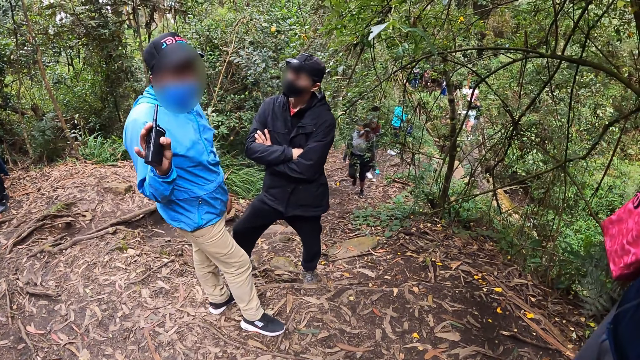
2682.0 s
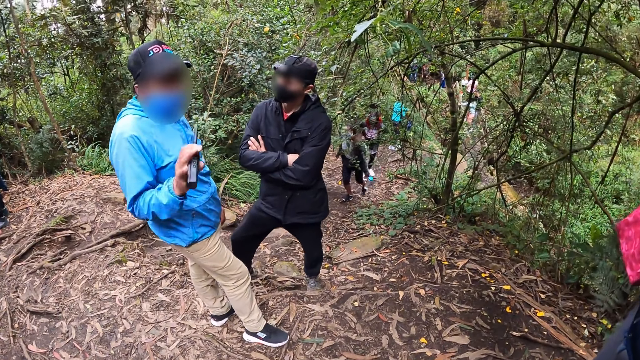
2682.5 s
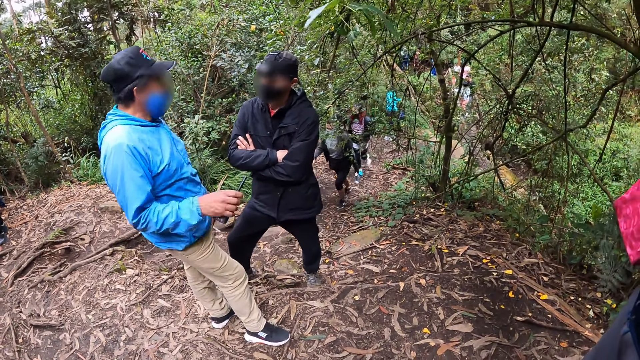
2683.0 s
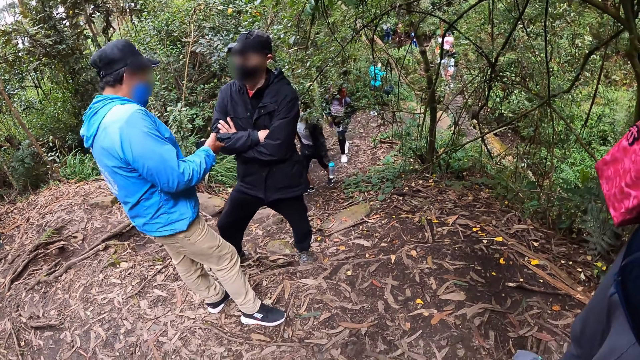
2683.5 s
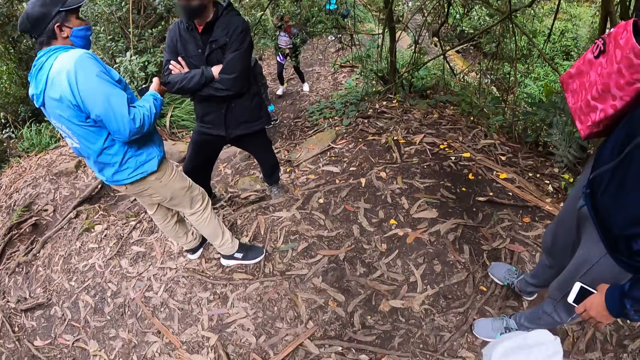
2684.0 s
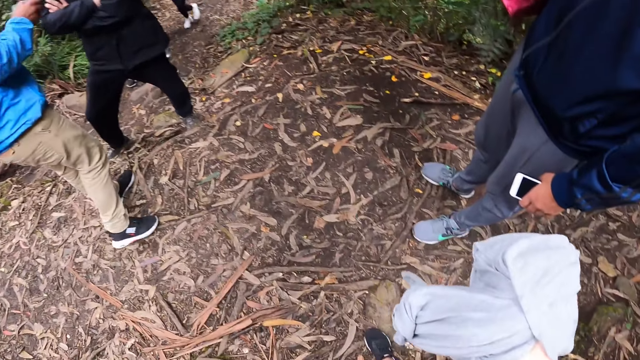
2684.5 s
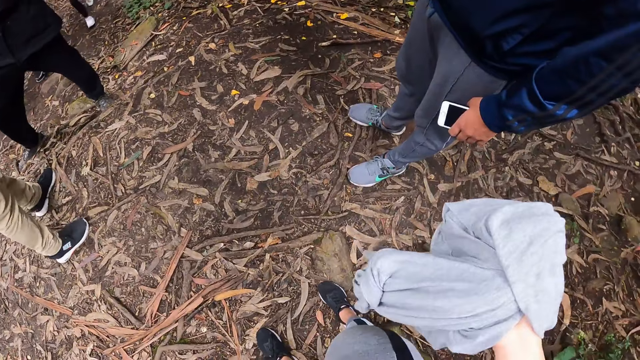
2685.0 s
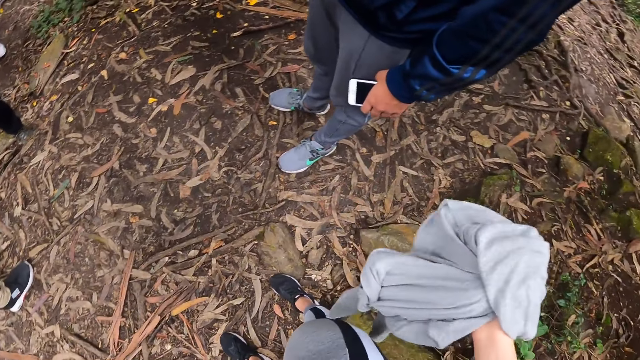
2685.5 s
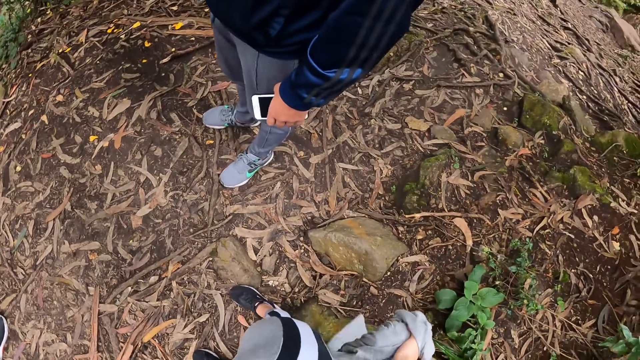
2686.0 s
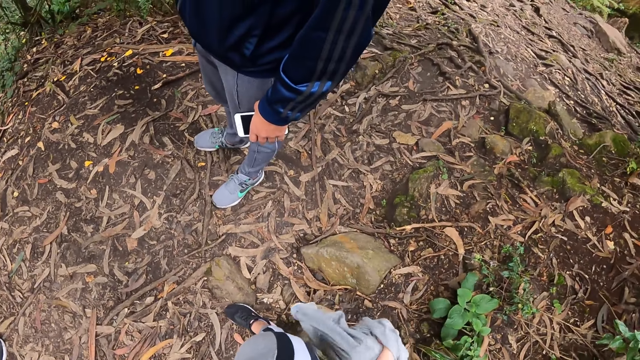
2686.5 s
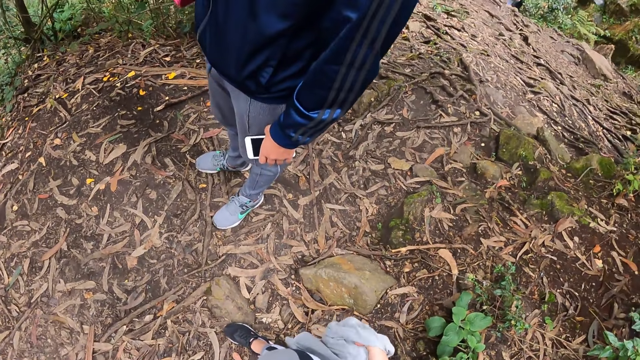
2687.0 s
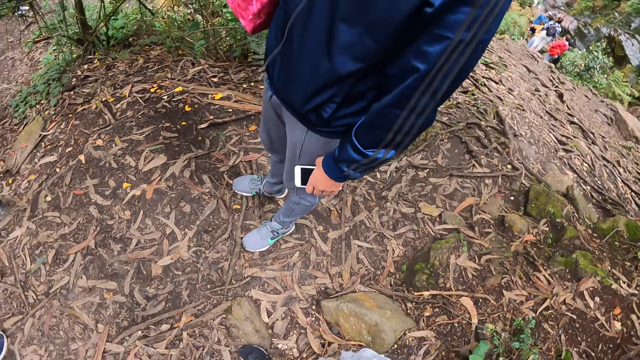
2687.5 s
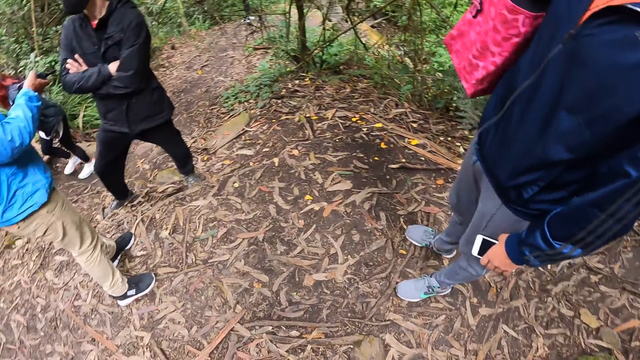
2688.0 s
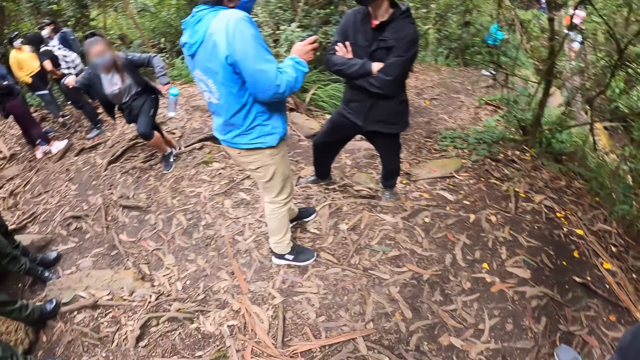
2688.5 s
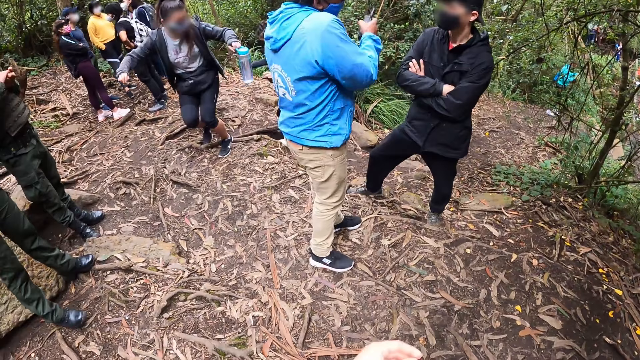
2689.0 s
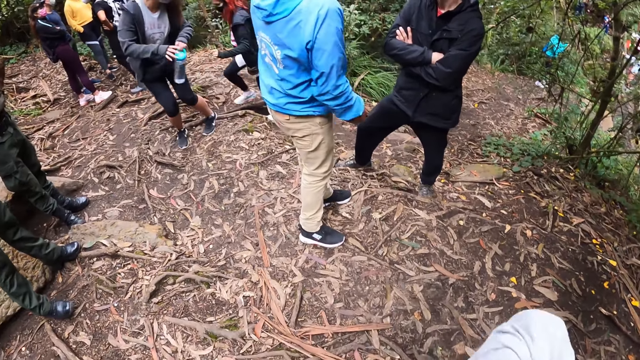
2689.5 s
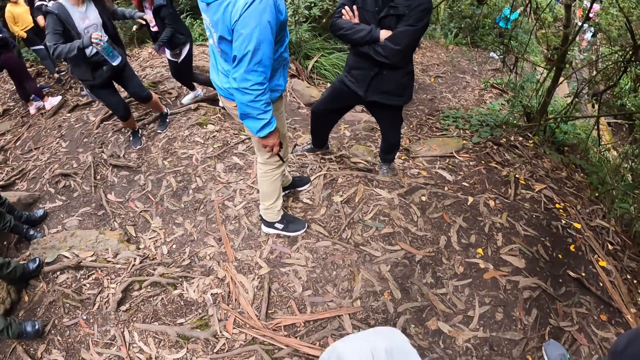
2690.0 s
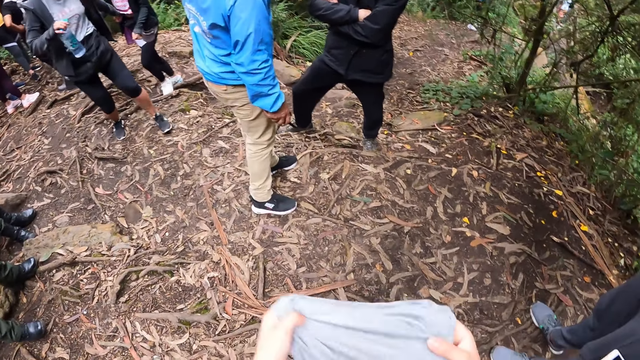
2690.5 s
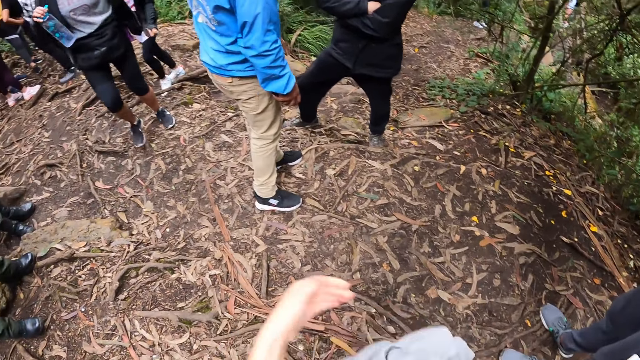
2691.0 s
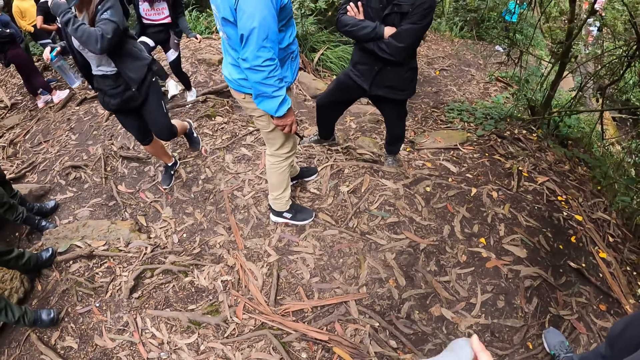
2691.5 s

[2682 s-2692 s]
The camera wearer folds the hood. She folds the hoodie in her hands.

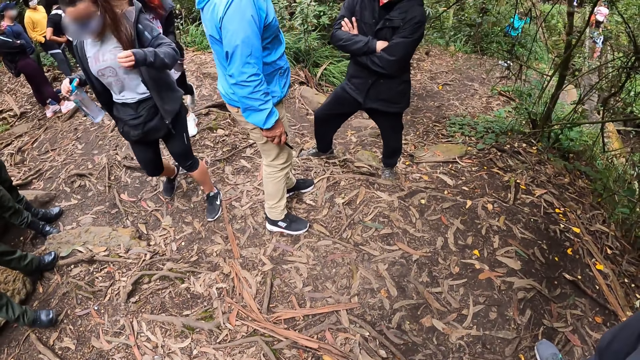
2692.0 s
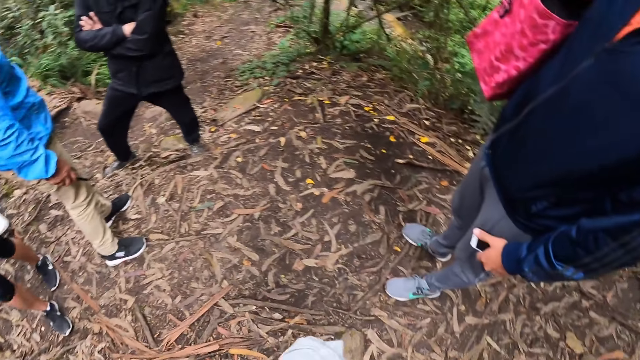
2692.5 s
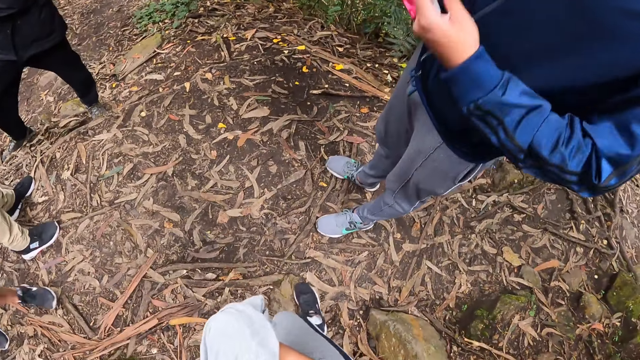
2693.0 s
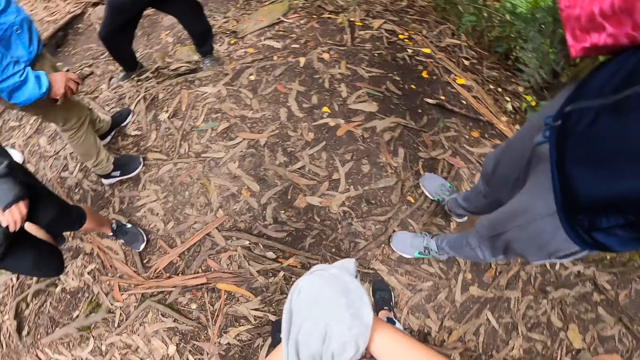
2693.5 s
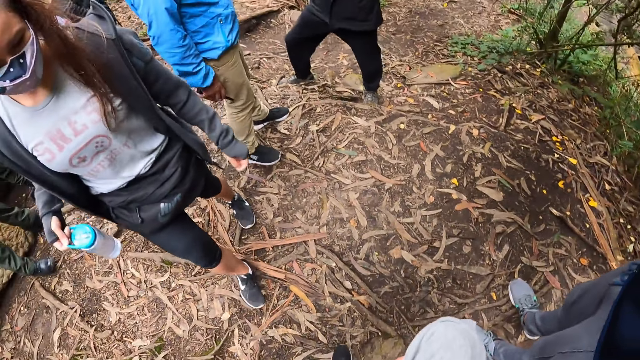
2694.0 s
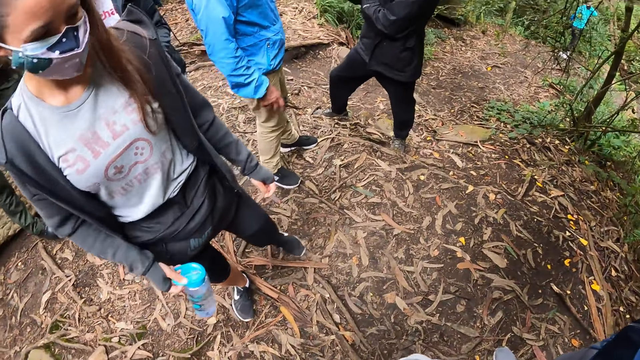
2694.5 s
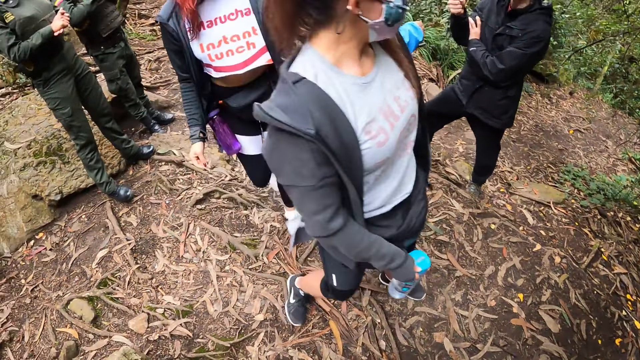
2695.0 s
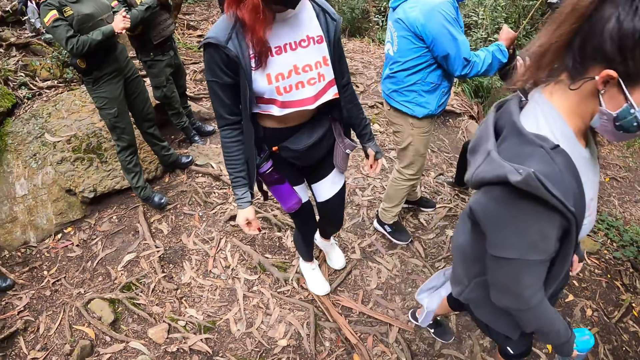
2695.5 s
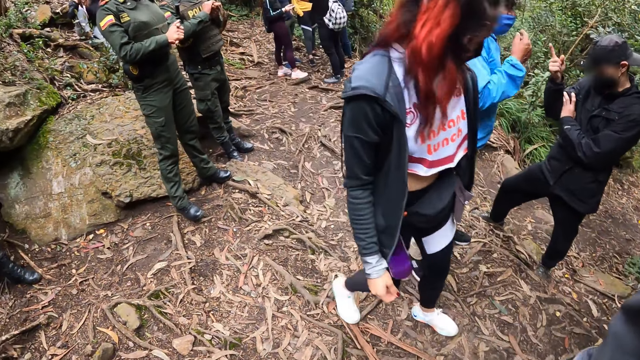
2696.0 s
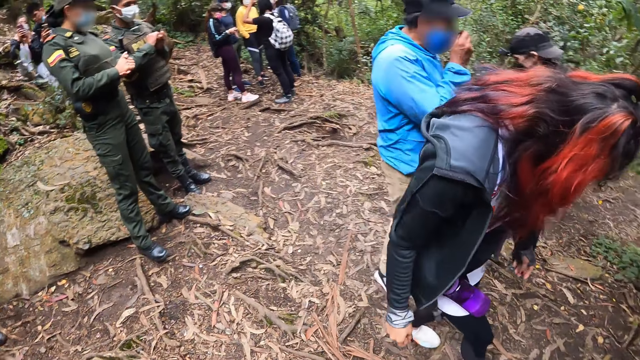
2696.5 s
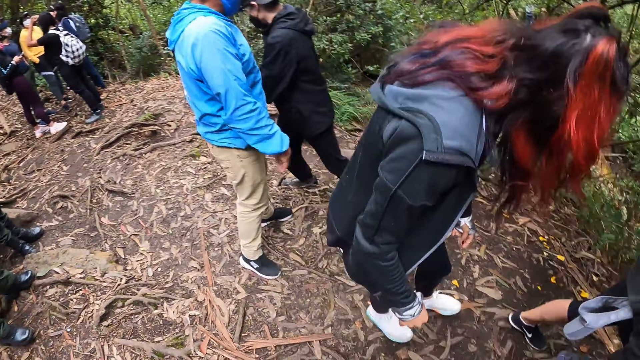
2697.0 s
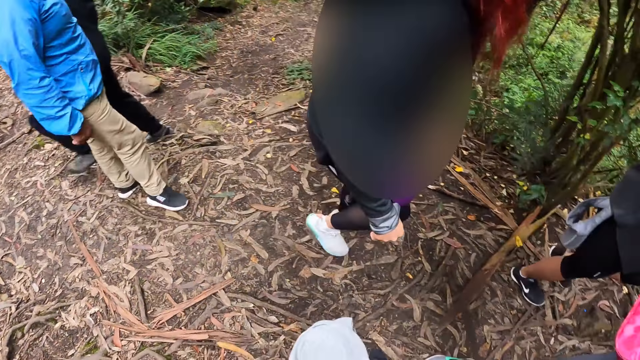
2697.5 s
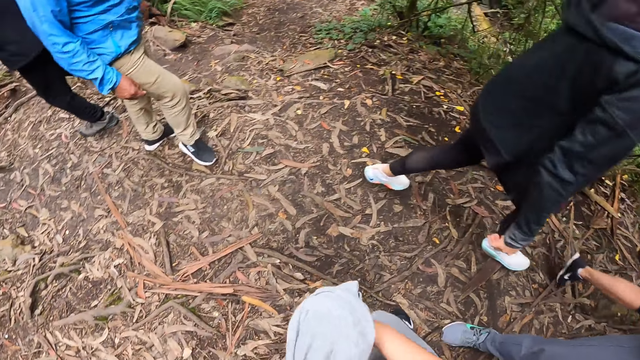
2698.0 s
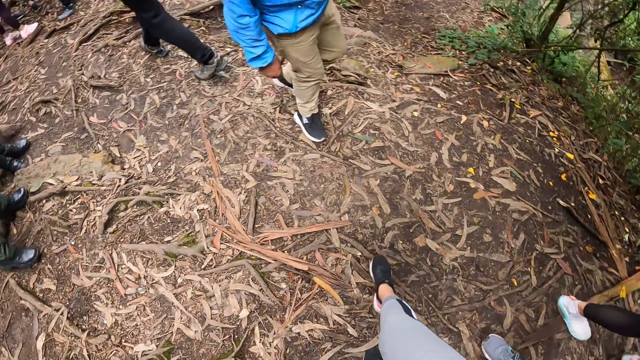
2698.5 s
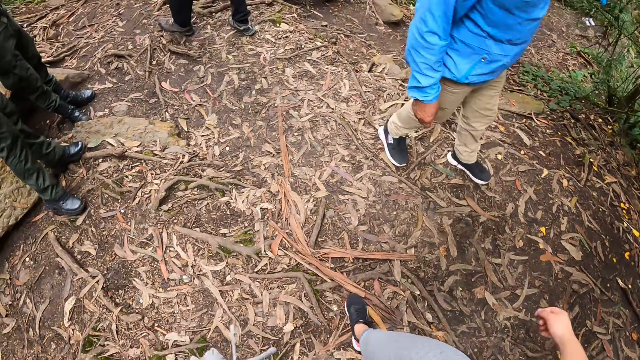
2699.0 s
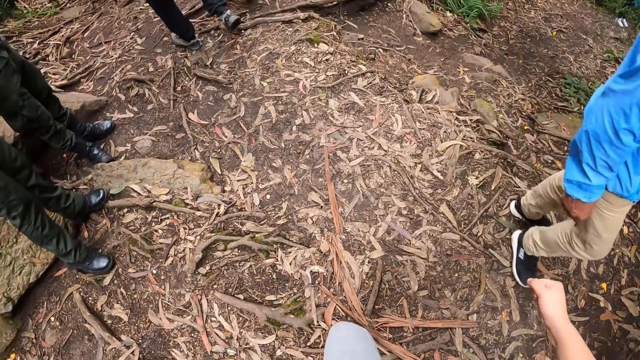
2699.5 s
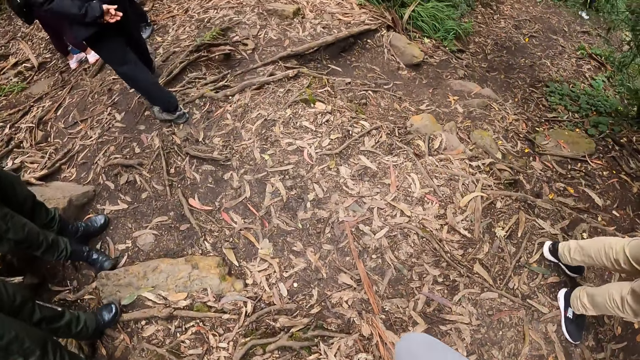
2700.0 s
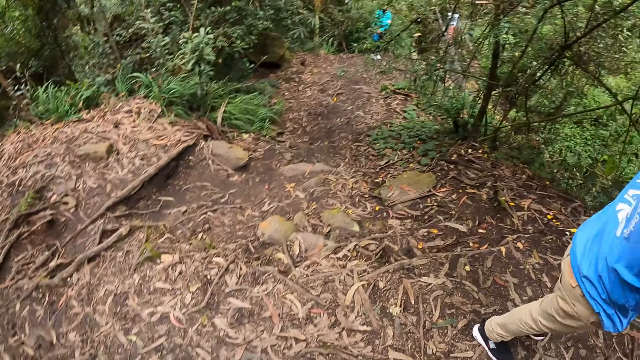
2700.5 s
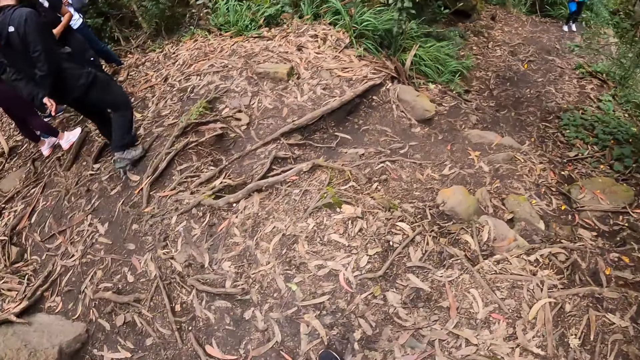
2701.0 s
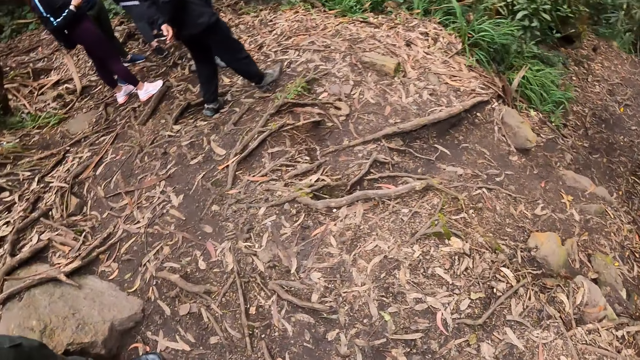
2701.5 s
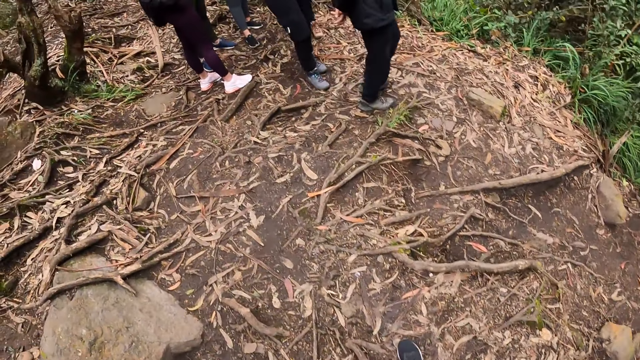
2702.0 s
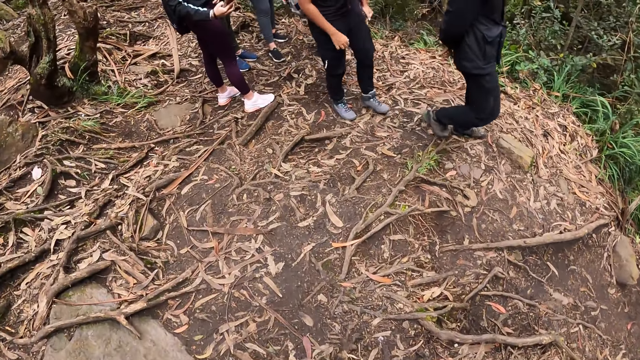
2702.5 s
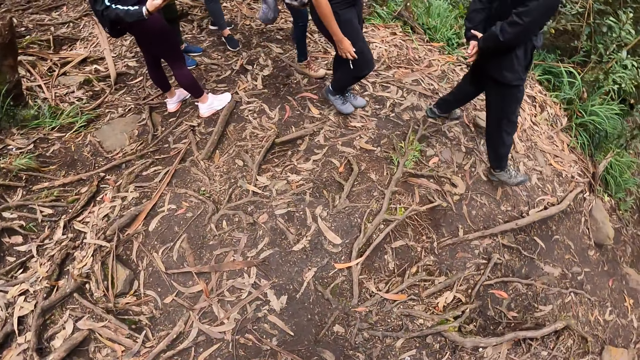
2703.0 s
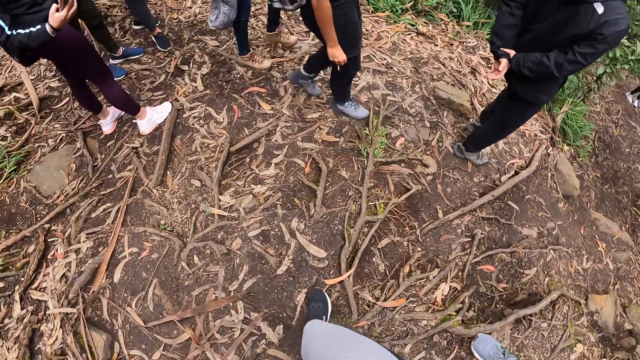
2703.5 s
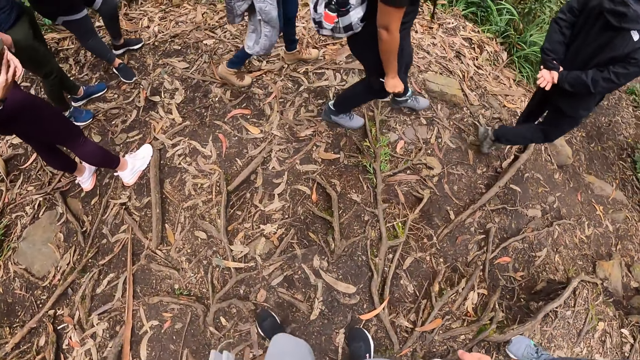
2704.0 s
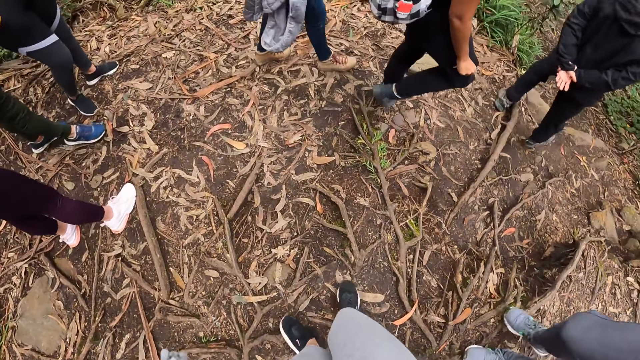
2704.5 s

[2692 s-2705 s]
A man raises the phone in his left hand. Another man makes hand gestures with his hands. A third man does a fist bump with the second man. The third man makes a hand gesture with his right hand. The camera wearer climbs down the hill with the group of people.
